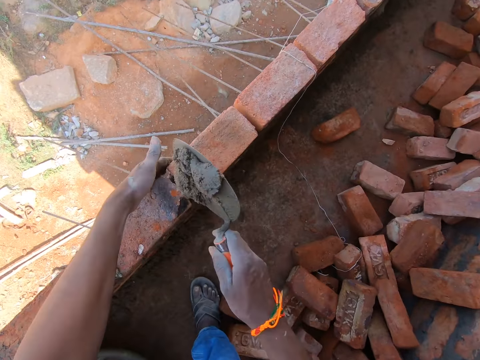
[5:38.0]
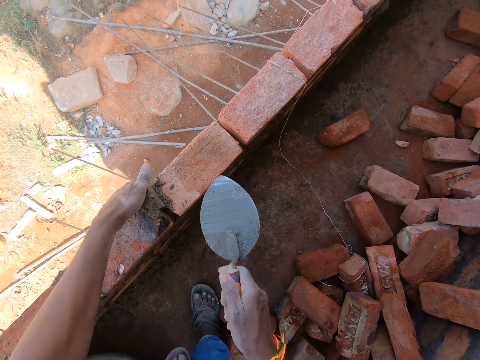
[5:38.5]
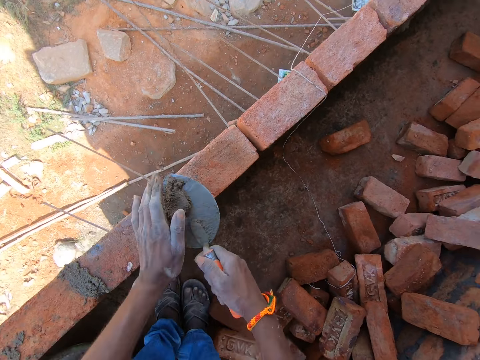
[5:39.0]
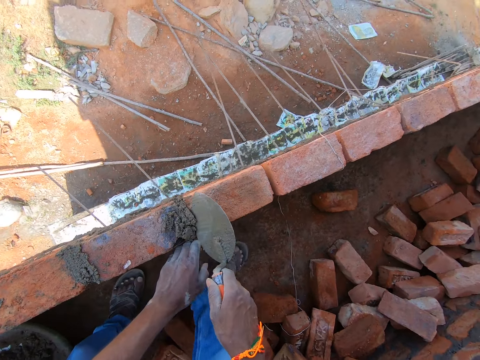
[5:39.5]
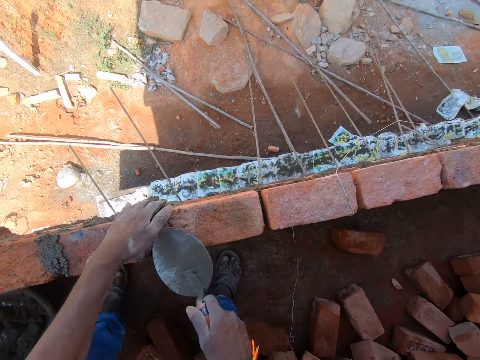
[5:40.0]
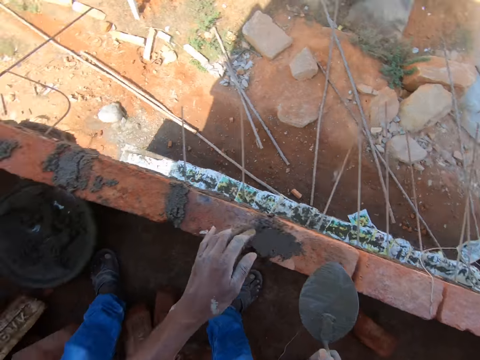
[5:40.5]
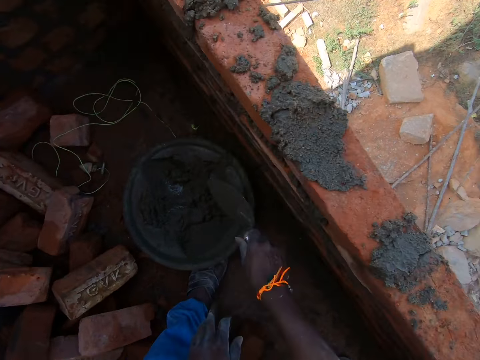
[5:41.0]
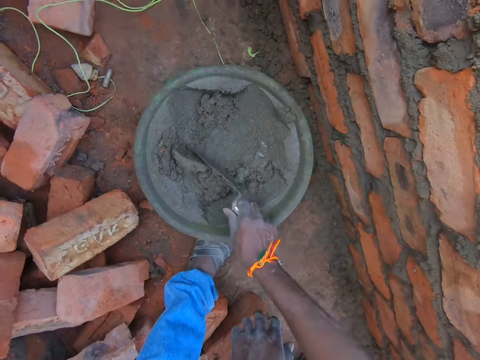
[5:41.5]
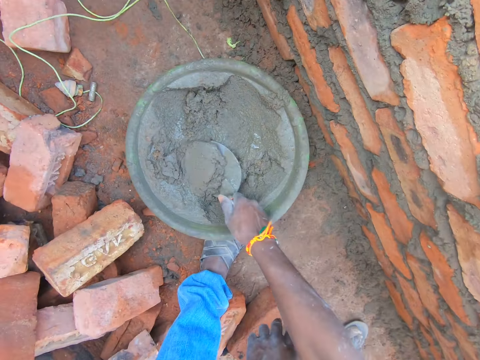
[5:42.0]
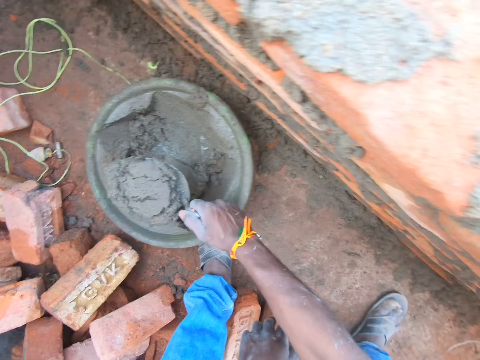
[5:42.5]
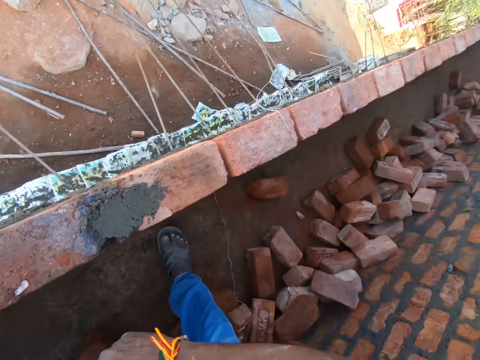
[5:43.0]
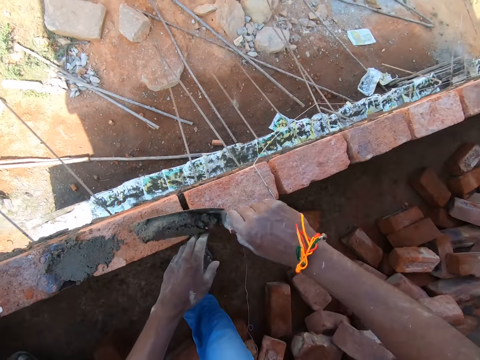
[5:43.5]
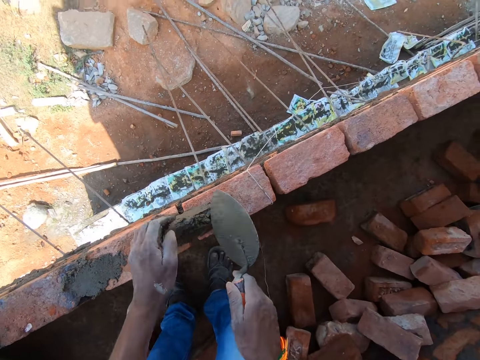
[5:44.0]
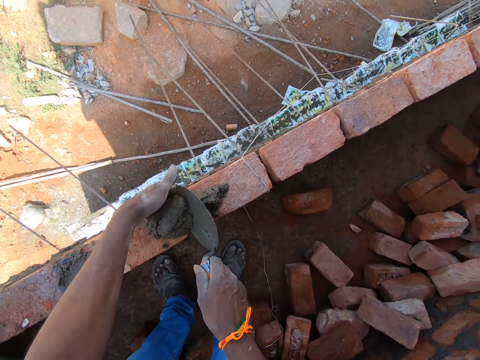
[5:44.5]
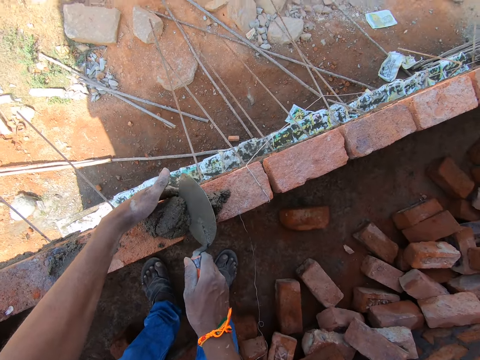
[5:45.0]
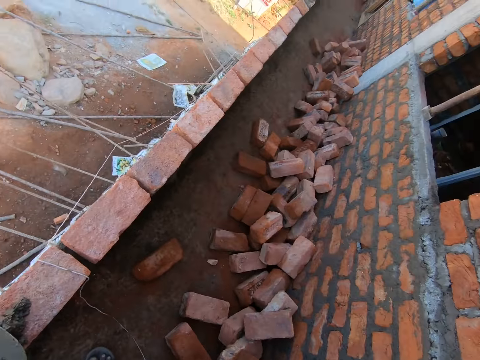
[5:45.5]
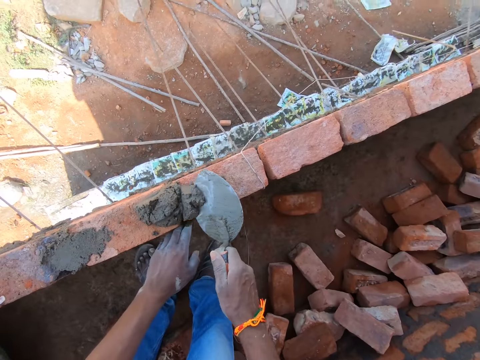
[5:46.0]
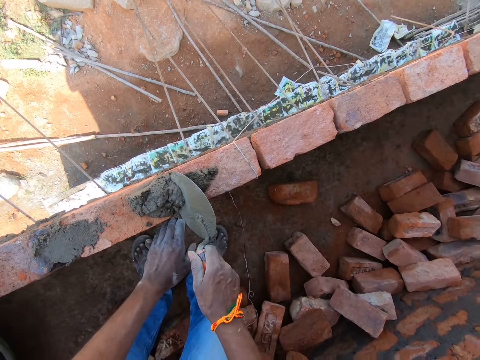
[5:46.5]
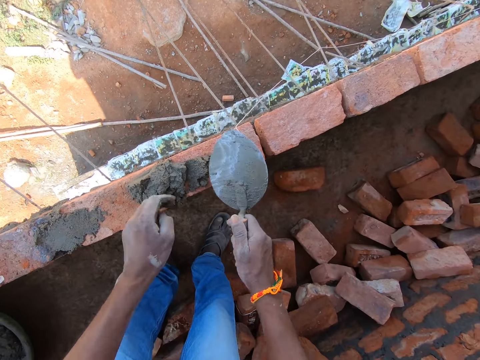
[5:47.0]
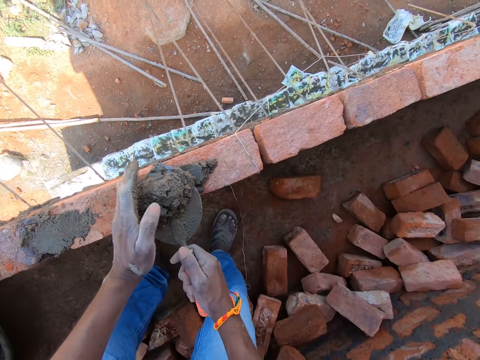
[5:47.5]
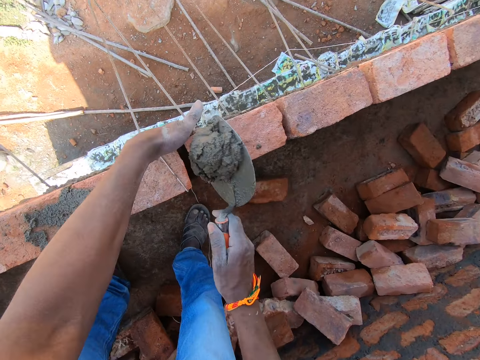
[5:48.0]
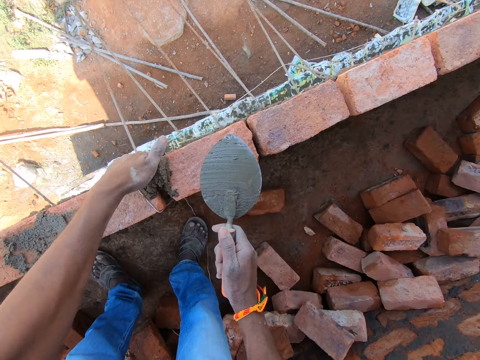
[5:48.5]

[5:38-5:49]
The camera wearer puts cement or sand on the wall between the bricks. They hold the wall with the left hand. They scoop the cement with a trowel. They put the cement on the wall between the bricks. They smear the cement on the wall. They sand the sand on the bricks. They mix the cement with the trowel. They scoop the cement with the trowel. They put the cement on the wall. They drop the sand on the bricks. They insert the cement on the wall with the trowel. They hold the wall with the left hand. They look around. They insert the cement on the wall with the trowel. They scoop the cement with the trowel. They hold the wall with the left hand. They put the cement on the wall. They drop the sand on the bricks.

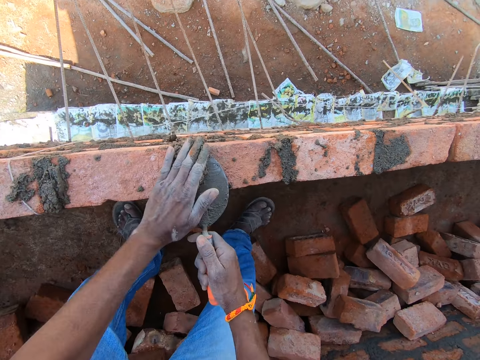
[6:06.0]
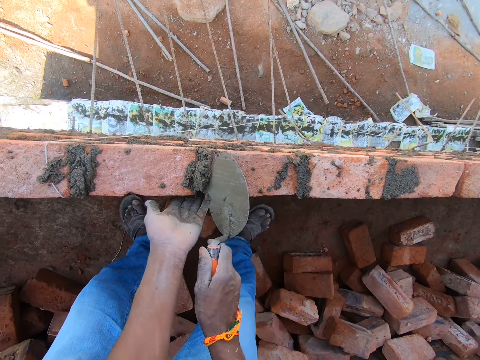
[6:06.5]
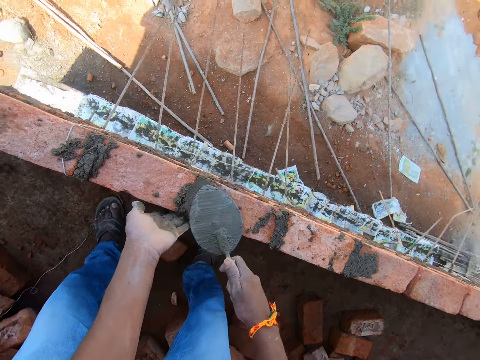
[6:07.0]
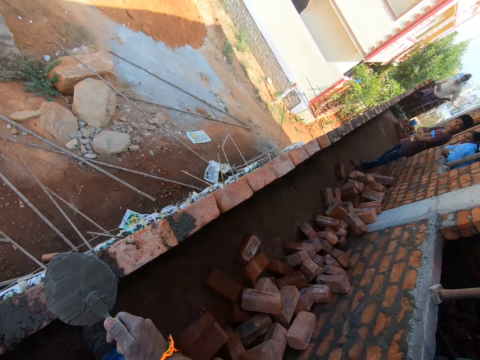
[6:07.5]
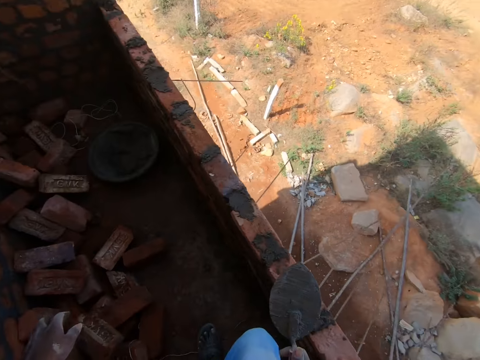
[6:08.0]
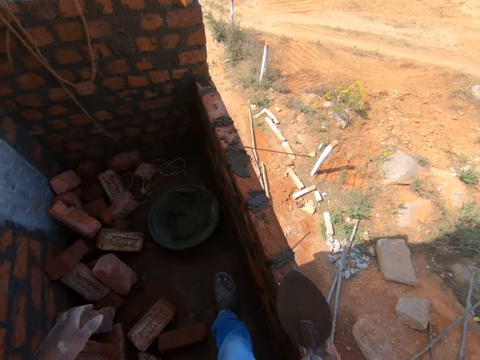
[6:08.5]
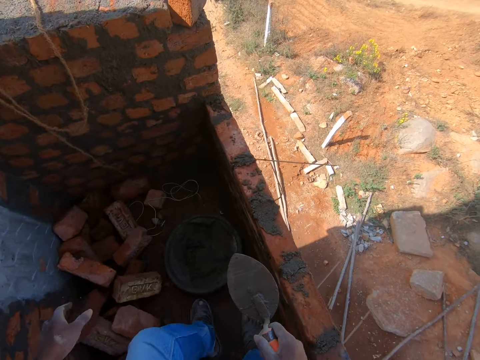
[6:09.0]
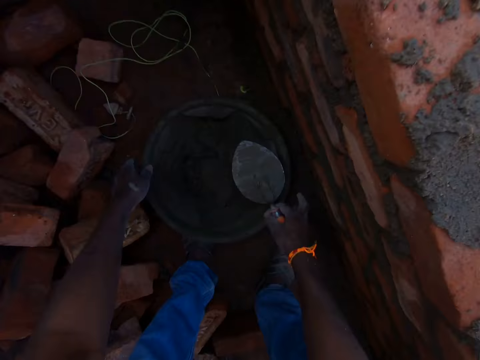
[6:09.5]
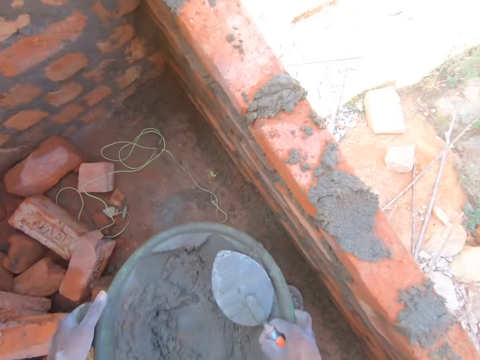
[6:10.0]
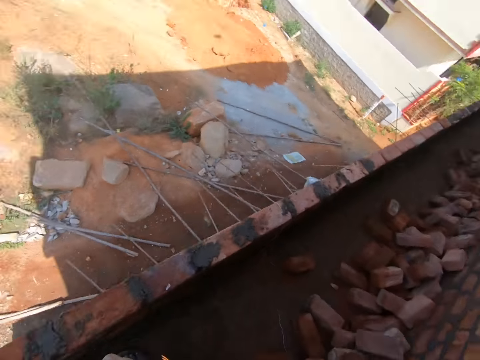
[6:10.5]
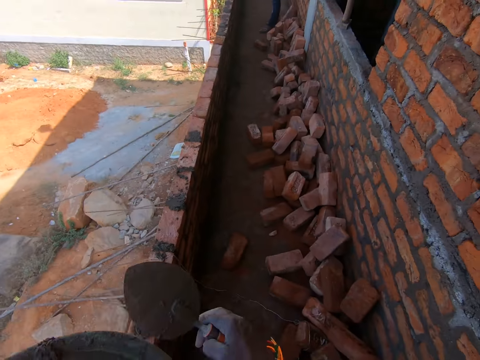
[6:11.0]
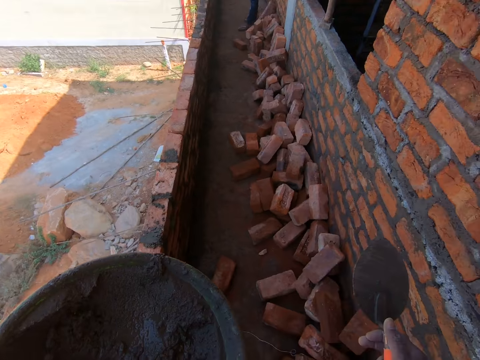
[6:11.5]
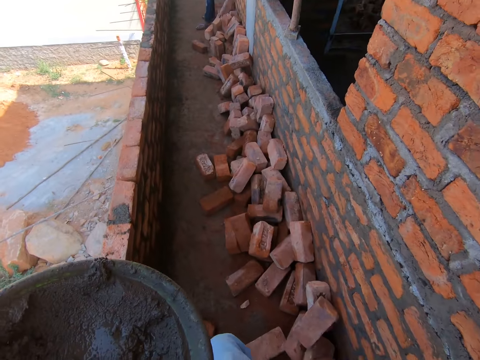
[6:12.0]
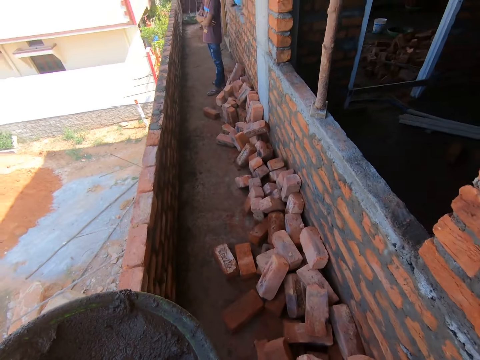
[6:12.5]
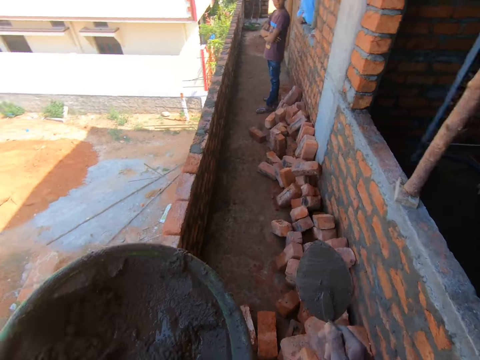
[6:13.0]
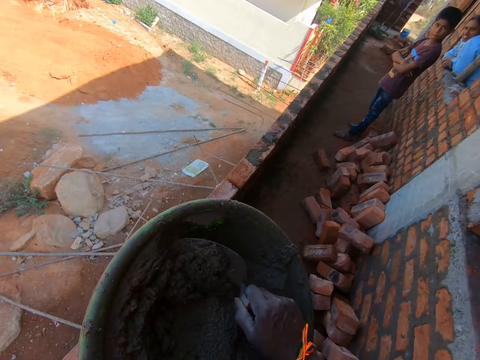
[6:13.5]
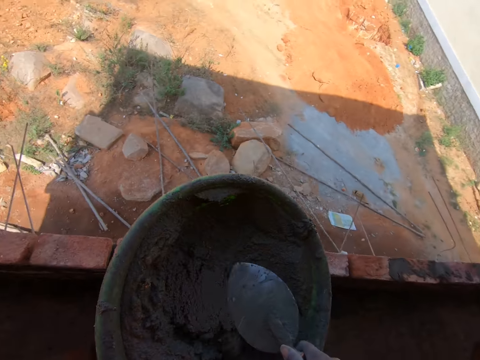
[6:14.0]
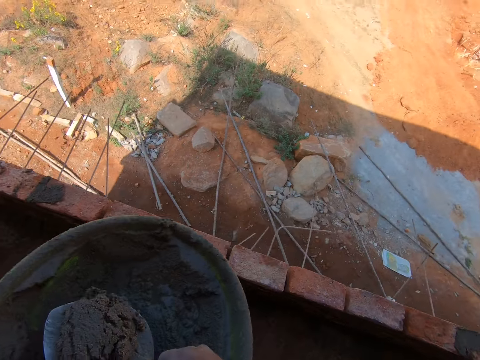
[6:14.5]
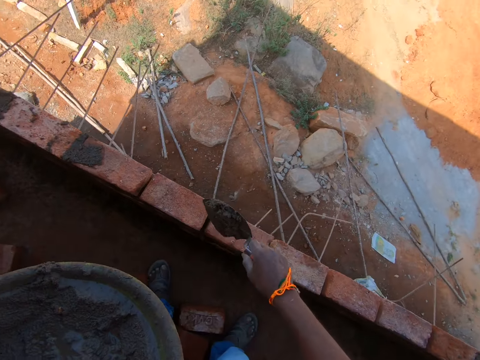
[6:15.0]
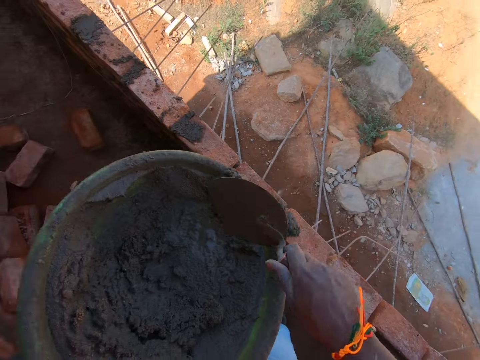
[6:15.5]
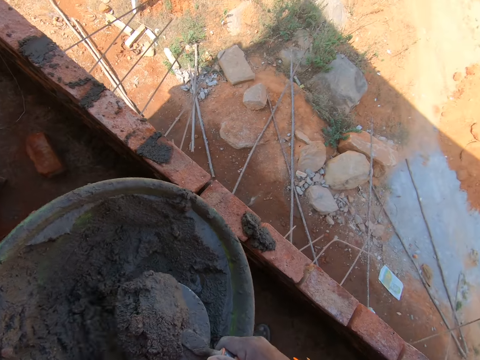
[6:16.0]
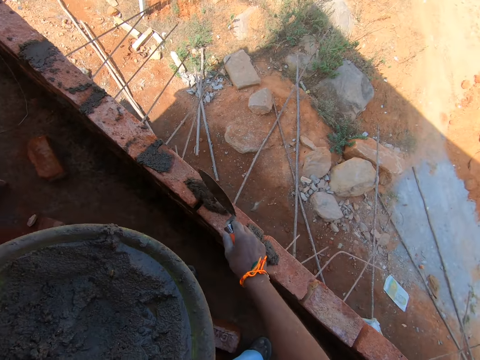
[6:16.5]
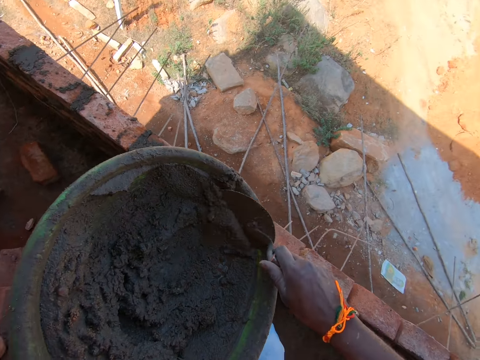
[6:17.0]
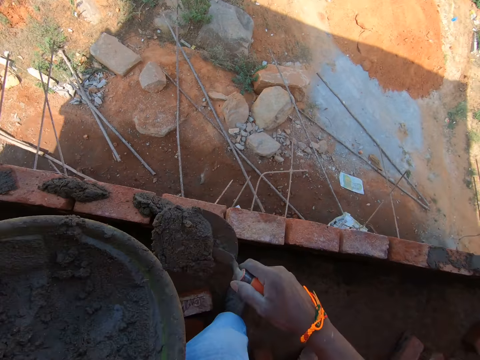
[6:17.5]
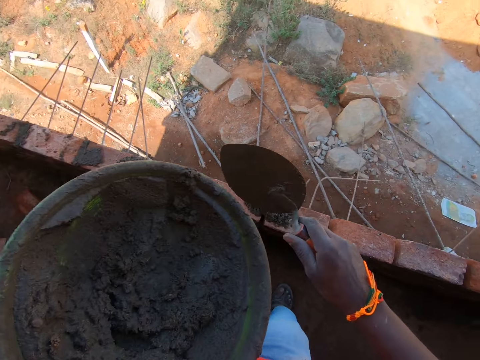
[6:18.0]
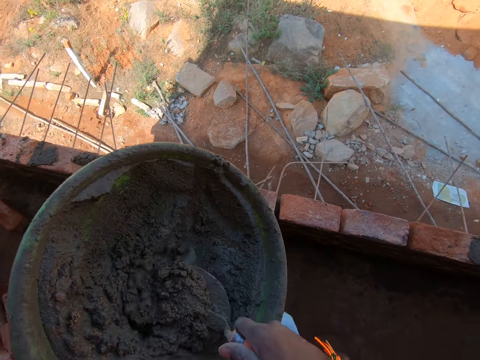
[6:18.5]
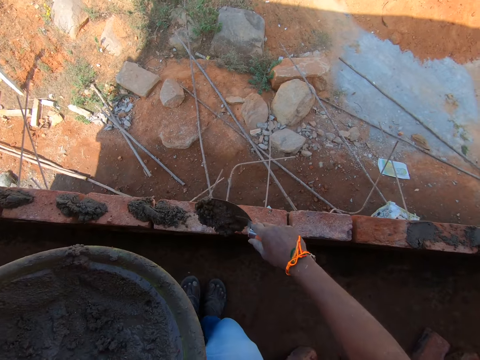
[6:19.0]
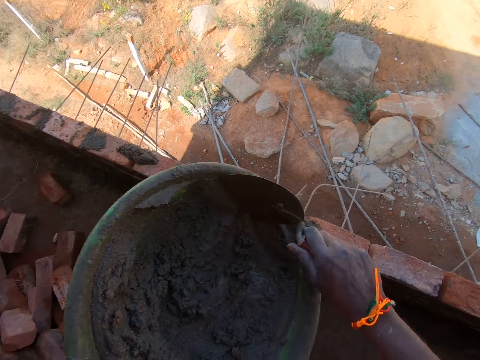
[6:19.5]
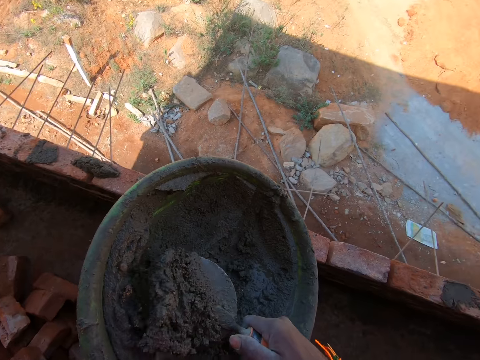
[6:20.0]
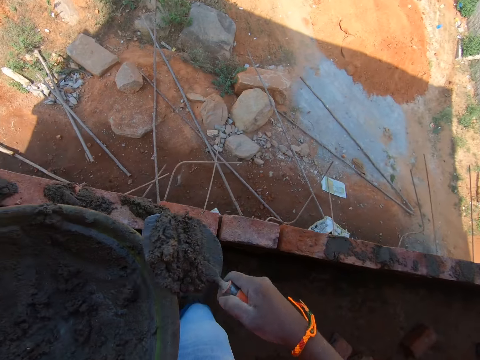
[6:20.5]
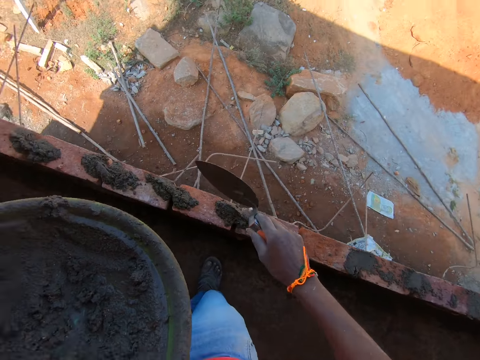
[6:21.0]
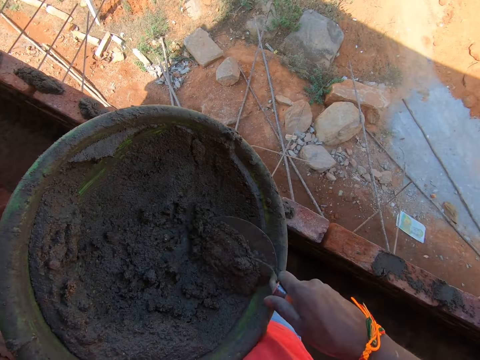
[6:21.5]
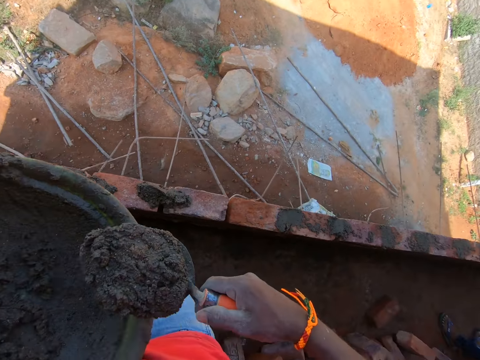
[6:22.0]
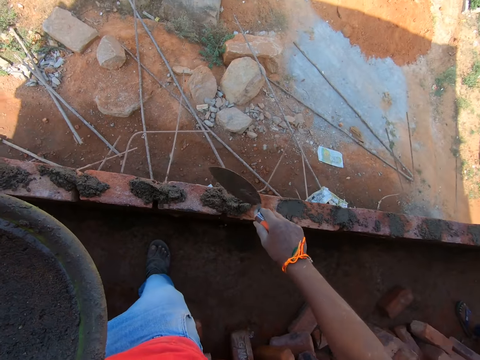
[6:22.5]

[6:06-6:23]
The camera wearer scoops cement or sand with a trowel. They hold the wall with the left hand. They put the cement on the wall between the bricks. They smear the cement on the wall with the trowel. They look around. They sand the sand. They walk towards the sand. They lift a basin of cement. They scoop the sand with the trowel. They turn around. They carry the sand dish. They walk with the sand dish and trowel. They mix the cement with the trowel. They scoop the cement with the trowel. They put the cement on the wall between the bricks. They scoop the cement with the trowel. They put the cement on the wall. They scoop the cement with the trowel. They put the cement on the wall between the bricks. They scoop the cement with the trowel. They put the cement on the wall between the bricks. They scoop the cement with the trowel. They put the cement on the wall between the bricks. They scoop the cement with the trowel. They put the cement on the wall between the bricks.
